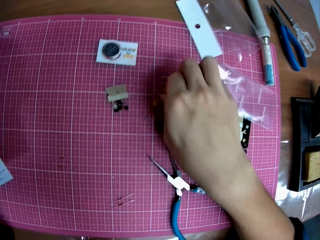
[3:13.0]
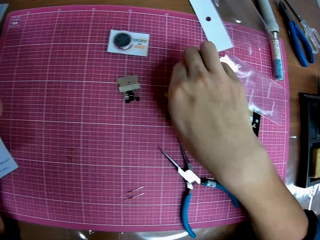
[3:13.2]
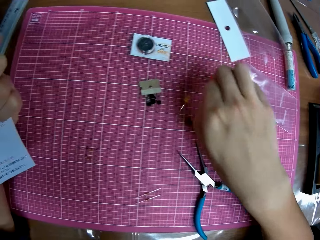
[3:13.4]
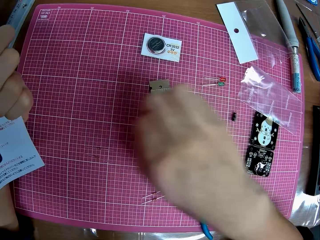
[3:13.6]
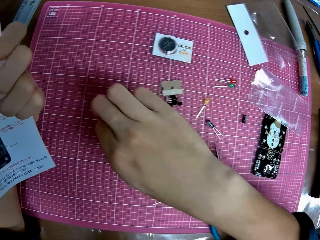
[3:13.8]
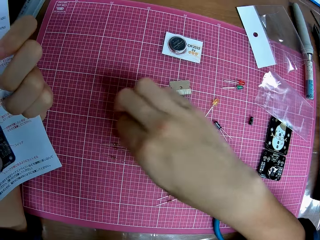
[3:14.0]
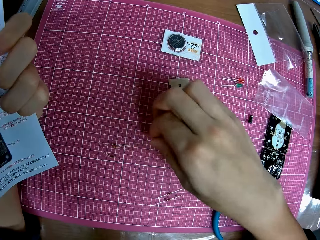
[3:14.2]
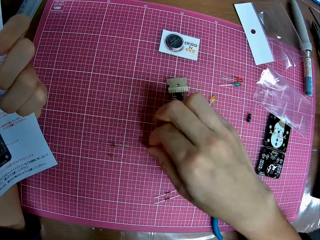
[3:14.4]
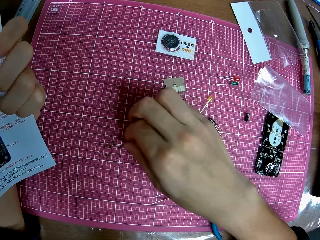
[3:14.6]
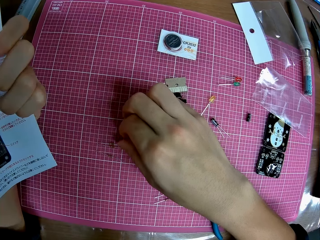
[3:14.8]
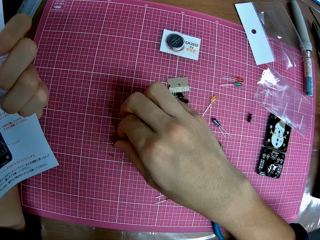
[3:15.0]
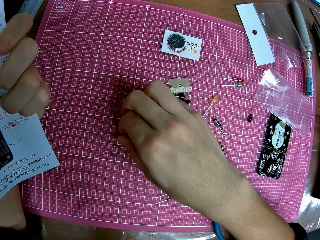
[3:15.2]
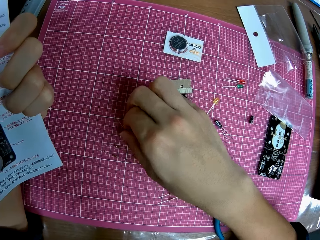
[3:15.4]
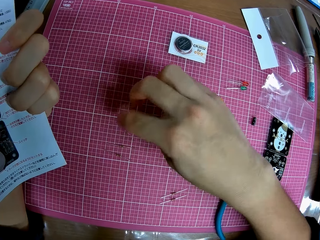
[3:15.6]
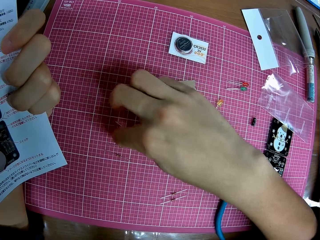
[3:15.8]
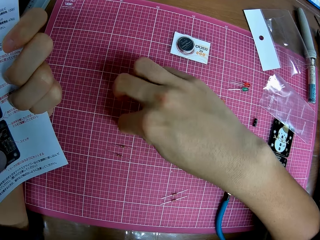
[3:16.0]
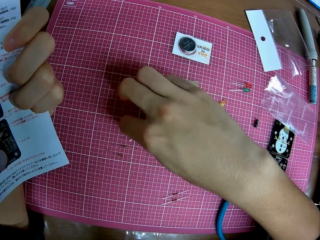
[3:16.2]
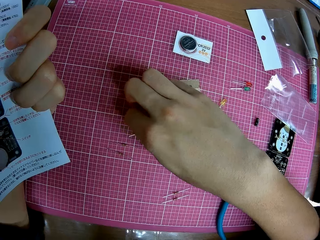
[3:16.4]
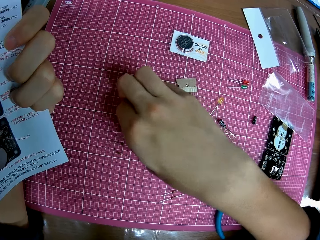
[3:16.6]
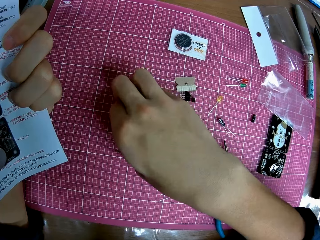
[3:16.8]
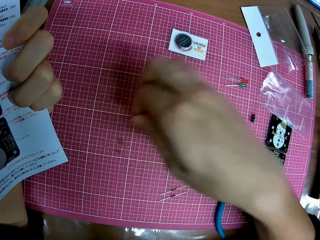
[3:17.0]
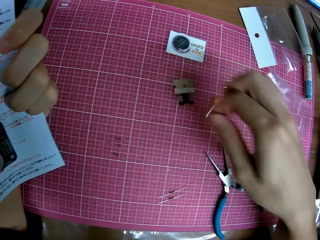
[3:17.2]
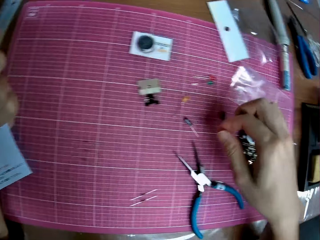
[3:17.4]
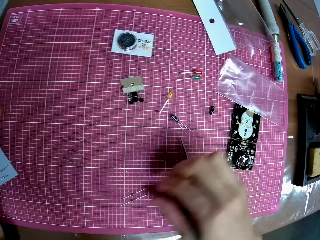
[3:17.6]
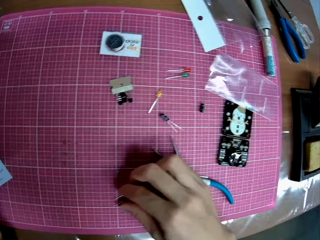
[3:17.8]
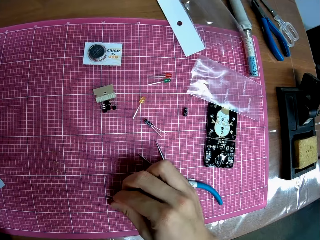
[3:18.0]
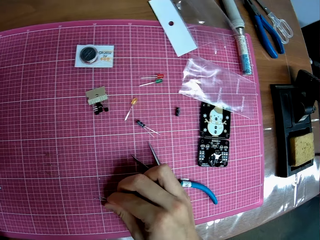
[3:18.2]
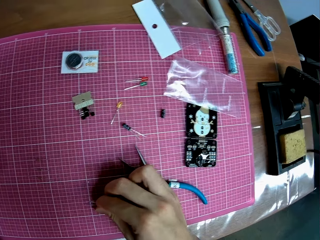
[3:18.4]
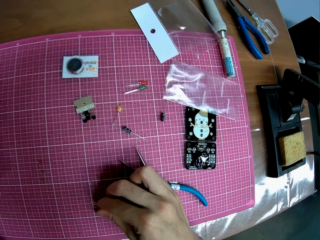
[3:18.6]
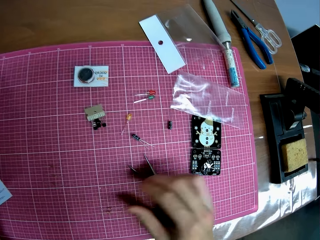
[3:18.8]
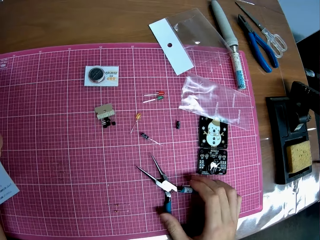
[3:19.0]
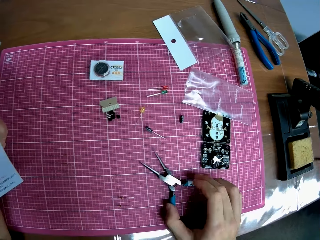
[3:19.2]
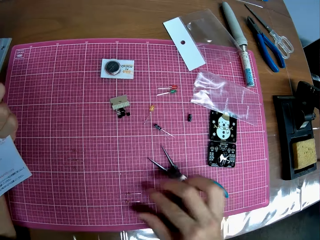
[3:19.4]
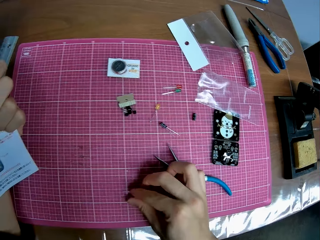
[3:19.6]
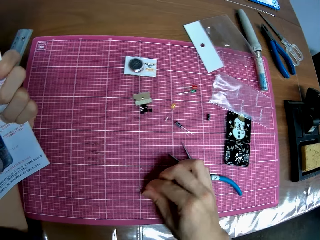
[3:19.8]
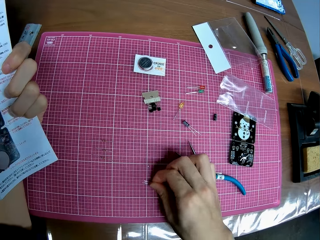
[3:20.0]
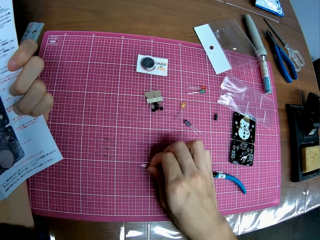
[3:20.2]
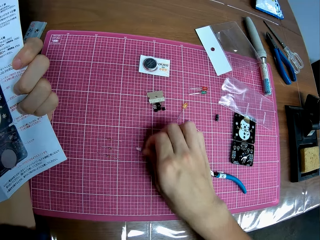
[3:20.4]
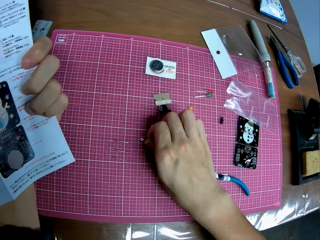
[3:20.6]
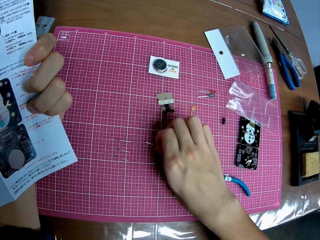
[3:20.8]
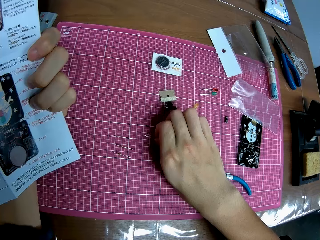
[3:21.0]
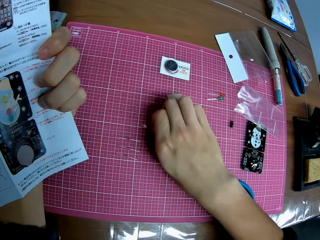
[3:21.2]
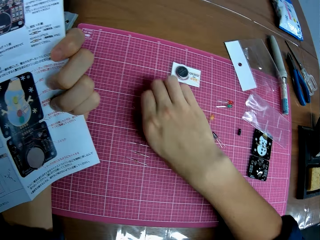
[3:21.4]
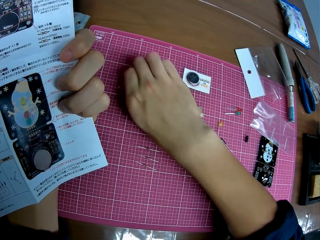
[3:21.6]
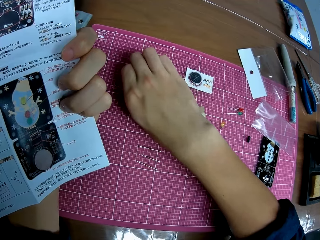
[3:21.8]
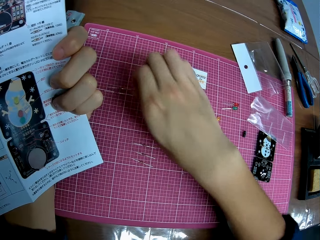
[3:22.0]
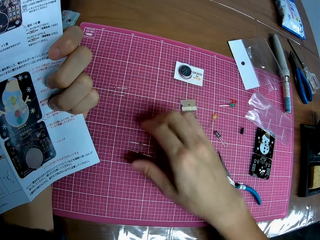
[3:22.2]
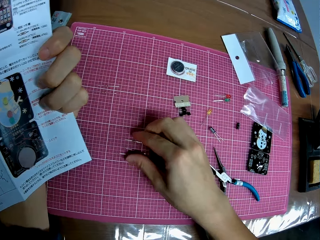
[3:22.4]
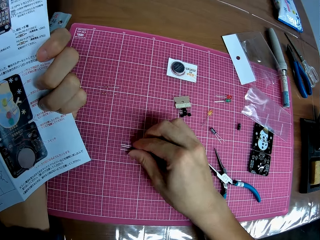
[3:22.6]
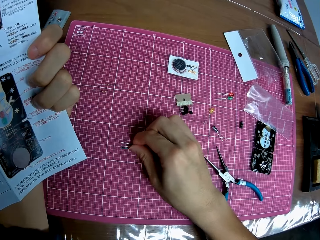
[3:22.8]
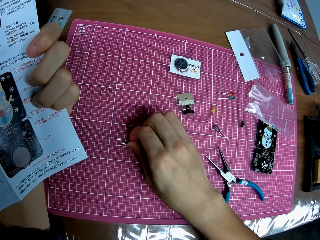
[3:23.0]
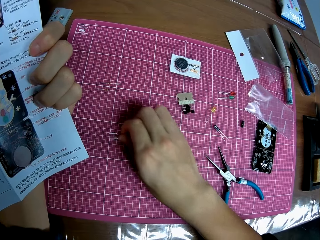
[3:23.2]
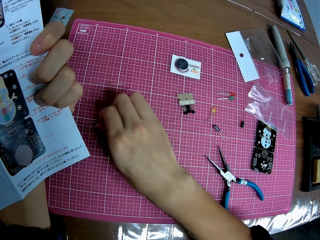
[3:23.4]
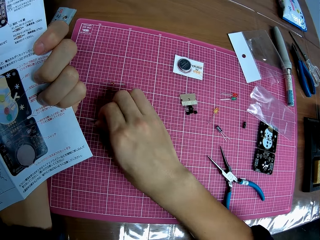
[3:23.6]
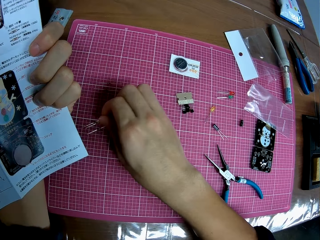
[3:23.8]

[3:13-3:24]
The camera wearer picks up a diode with his hand. He moves his hand forwards and places the diode on the cutting mat. He pushes the diode backwards. He moves his hand backwards. He holds the diodes with his hand. He moves his hand backwards. He holds the pliers with his hand. He moves his hand forwards. He holds the diodes with his hand and pushes the diodes backwards. He moves his hand forwards. He holds the diodes with his hand and pushes the diodes backwards.

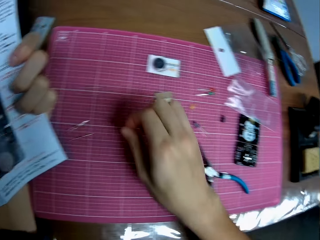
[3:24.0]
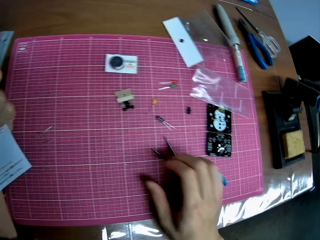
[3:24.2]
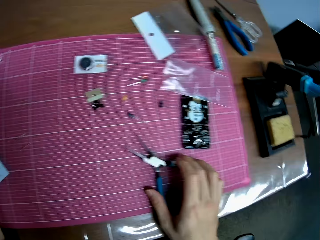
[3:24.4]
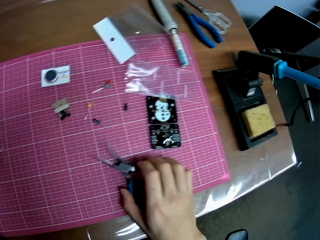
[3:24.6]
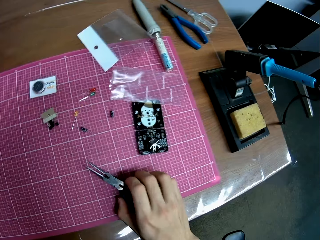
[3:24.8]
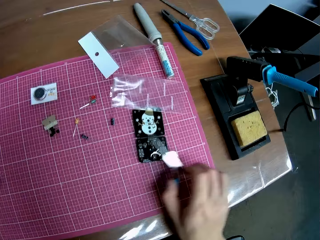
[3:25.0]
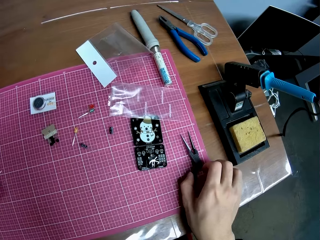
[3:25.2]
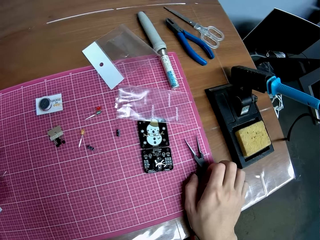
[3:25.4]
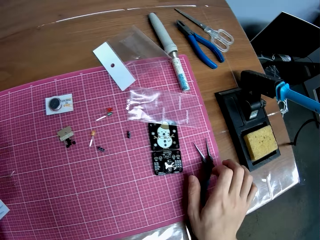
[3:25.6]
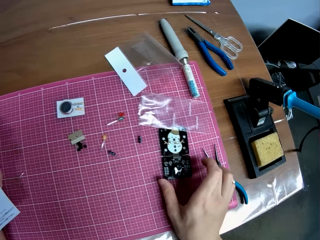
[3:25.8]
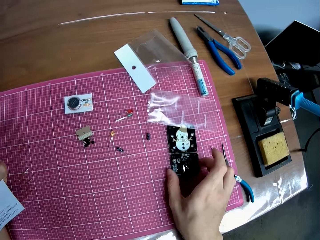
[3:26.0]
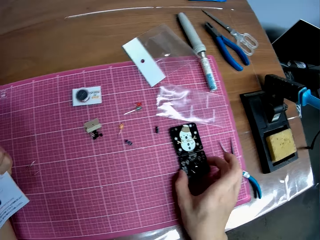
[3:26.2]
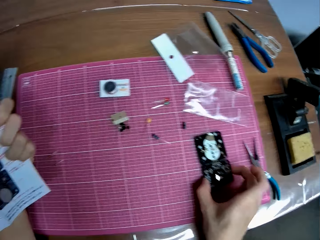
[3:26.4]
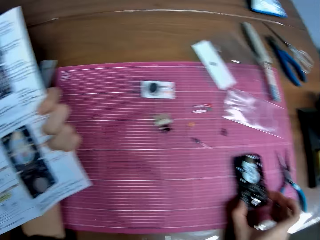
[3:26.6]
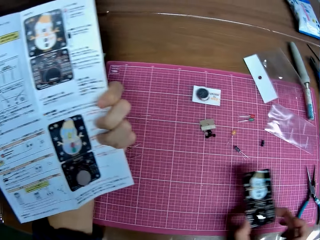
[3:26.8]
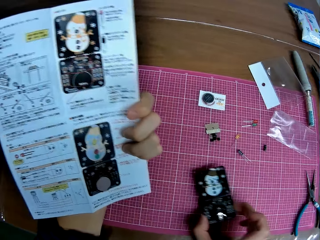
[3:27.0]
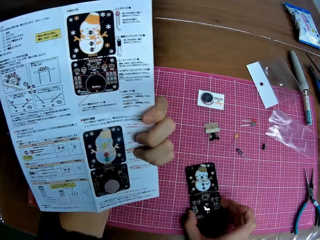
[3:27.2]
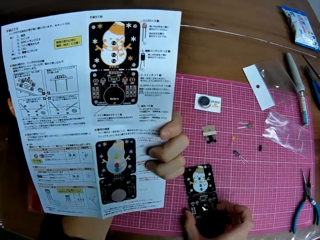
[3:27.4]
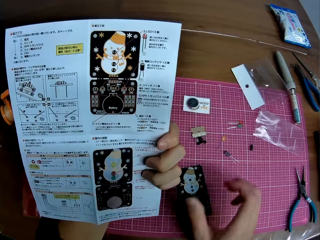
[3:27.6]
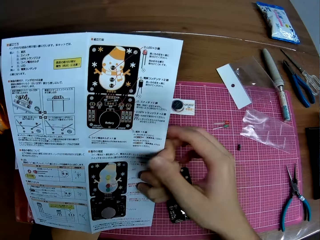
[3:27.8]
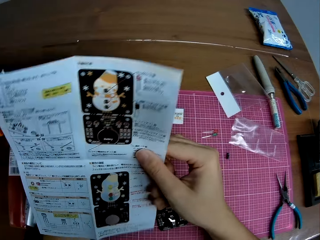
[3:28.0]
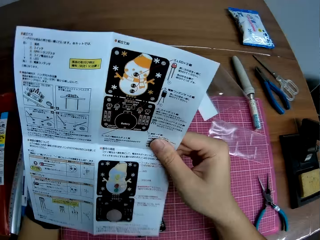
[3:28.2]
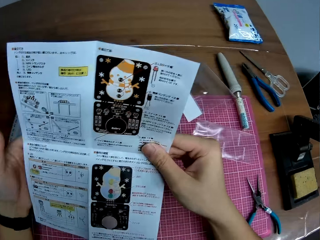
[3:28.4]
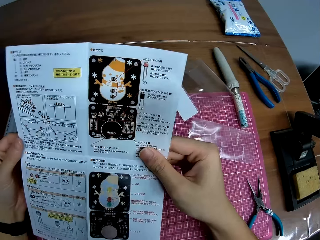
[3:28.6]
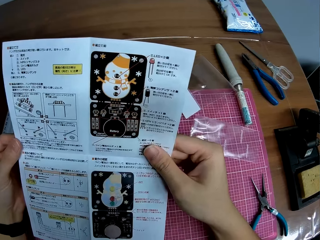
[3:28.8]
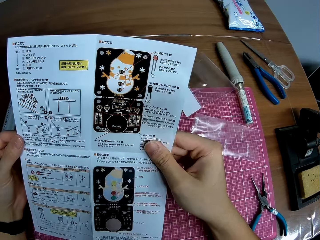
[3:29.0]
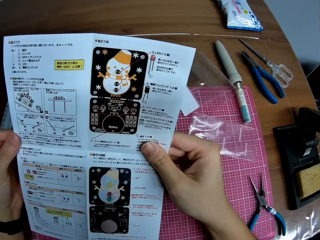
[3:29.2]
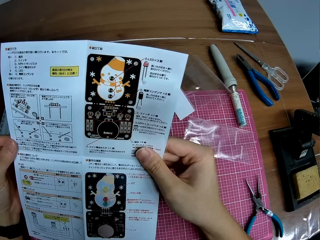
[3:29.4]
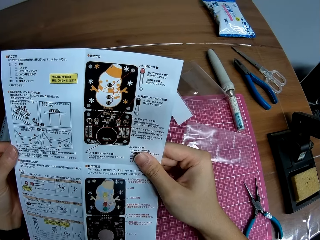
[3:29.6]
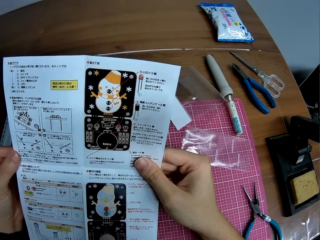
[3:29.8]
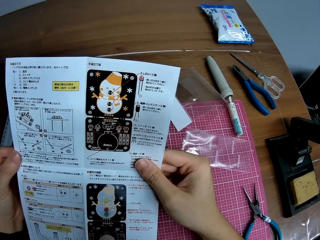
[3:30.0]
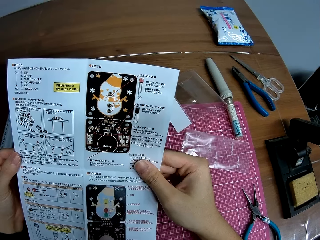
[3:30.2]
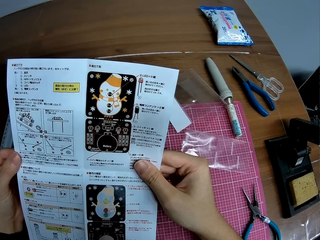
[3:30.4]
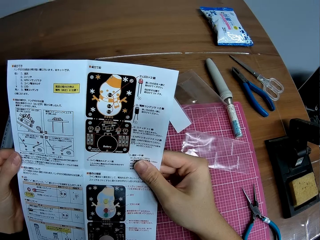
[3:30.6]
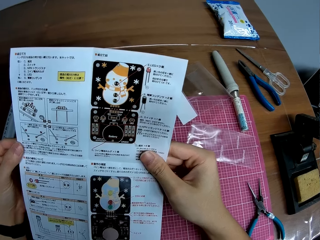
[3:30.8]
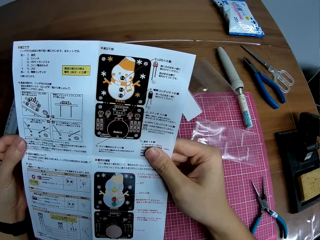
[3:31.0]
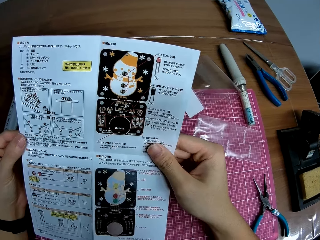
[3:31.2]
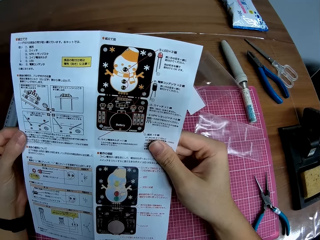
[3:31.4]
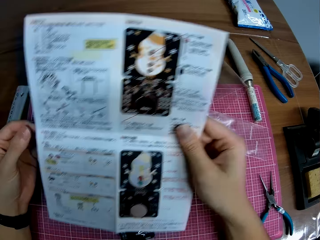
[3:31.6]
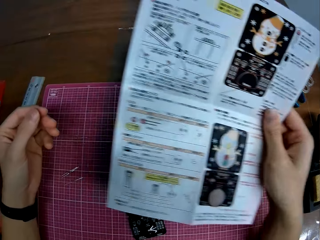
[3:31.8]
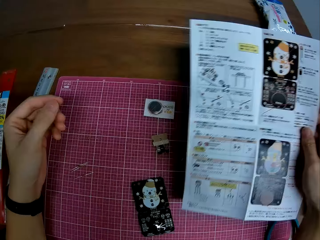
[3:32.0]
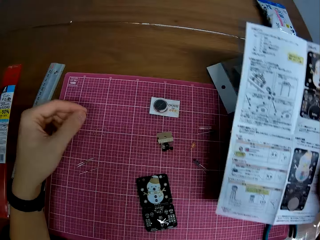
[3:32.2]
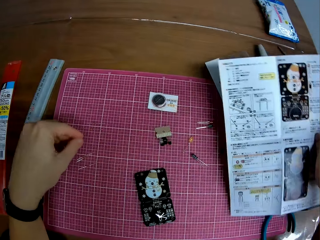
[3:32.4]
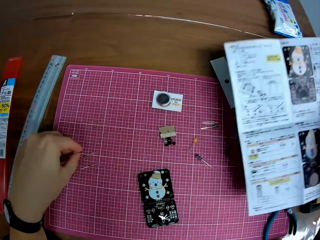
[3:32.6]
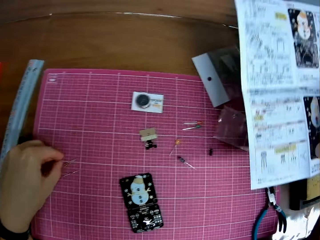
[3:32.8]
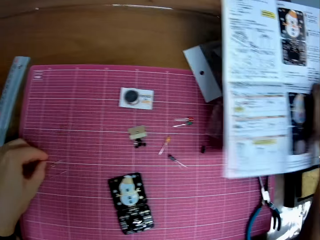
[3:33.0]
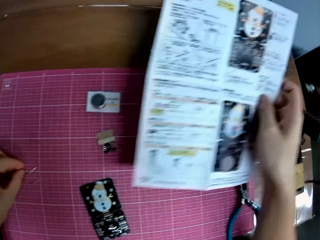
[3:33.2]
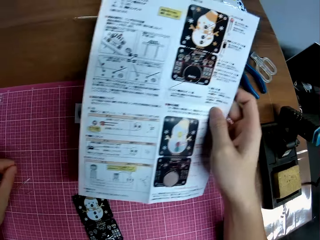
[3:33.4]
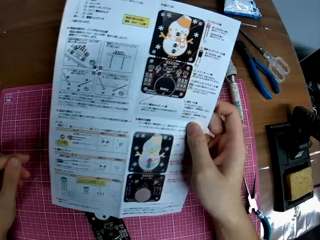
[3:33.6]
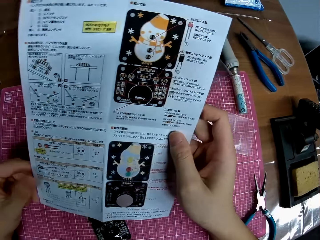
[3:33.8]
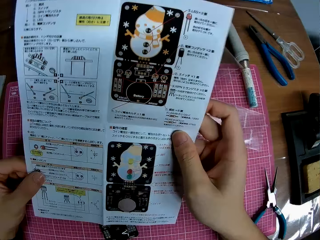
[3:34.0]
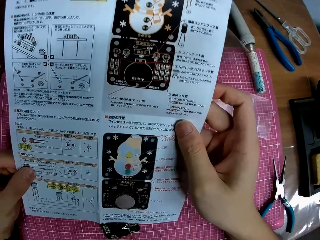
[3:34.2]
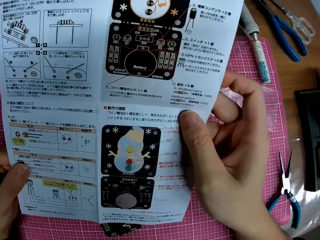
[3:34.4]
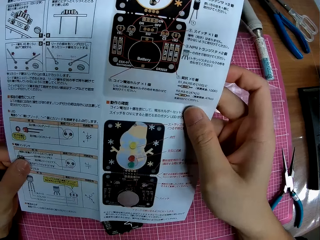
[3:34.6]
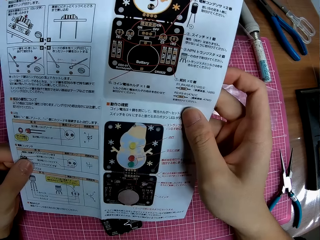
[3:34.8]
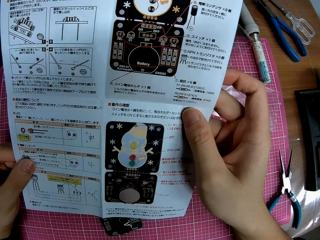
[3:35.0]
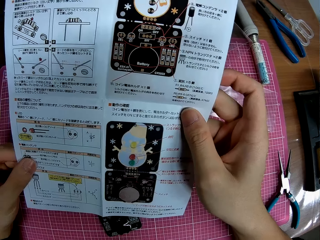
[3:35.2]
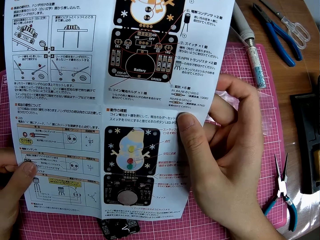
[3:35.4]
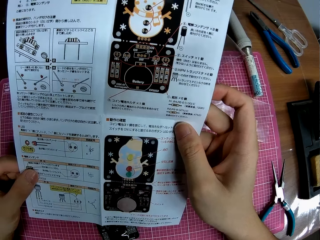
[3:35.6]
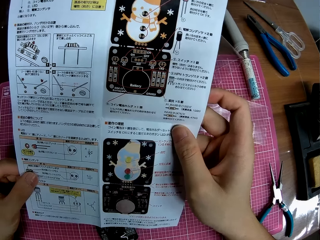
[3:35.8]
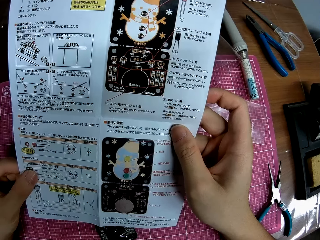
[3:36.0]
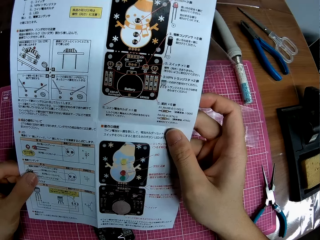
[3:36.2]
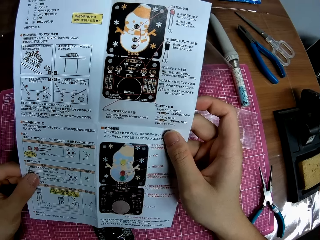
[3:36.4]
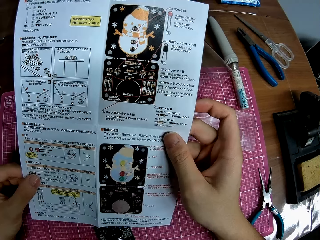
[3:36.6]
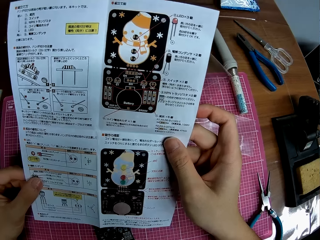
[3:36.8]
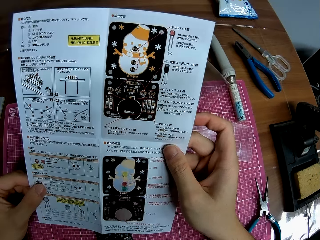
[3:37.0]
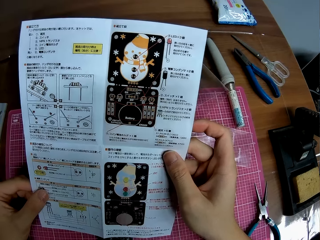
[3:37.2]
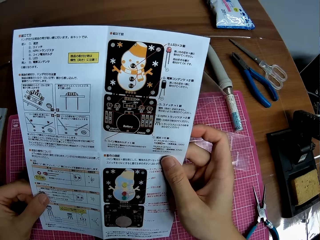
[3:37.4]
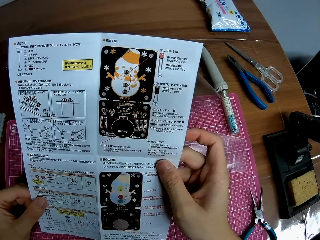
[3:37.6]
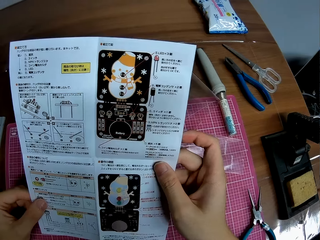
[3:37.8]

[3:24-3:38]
The camera wearer moves his hand towards him. He holds the pliers with his hand. He moves the pliers on the table. He moves his hand backwards and places the pliers on the cutting mat. He moves the circuit board on the table. He holds the bulb cover, moves the cover towards him and places the cover on the cutting mat. He holds the manual with both his hands. He reads through the sheet in his hands. He moves the manual backwards. He touches some of the pins on the table. He moves the manual towards his other hand, holds the manual with his hands and stares at the manual.
